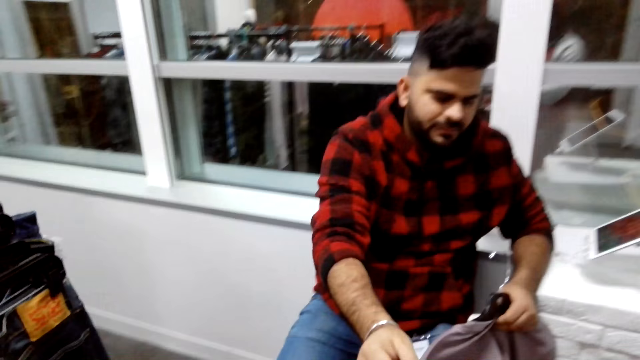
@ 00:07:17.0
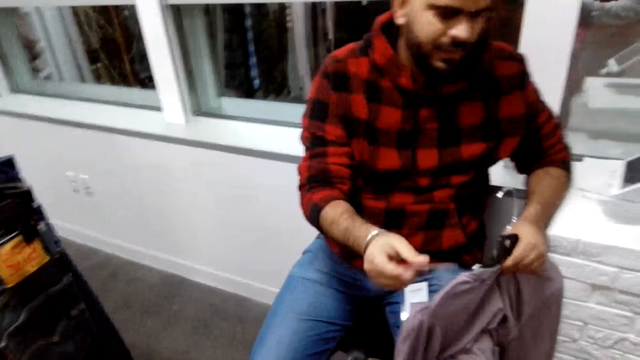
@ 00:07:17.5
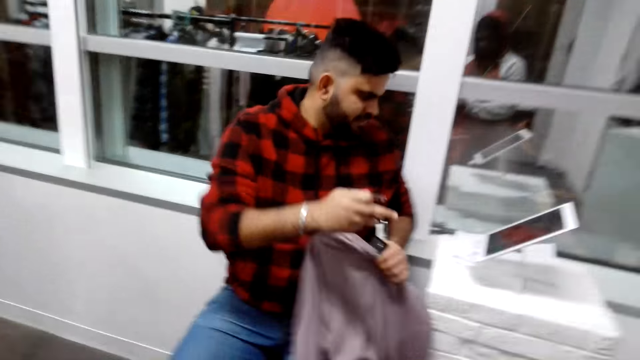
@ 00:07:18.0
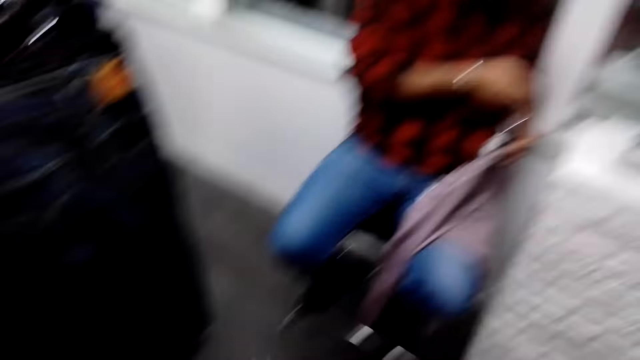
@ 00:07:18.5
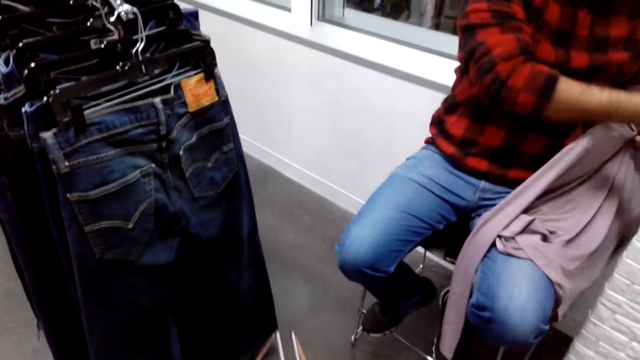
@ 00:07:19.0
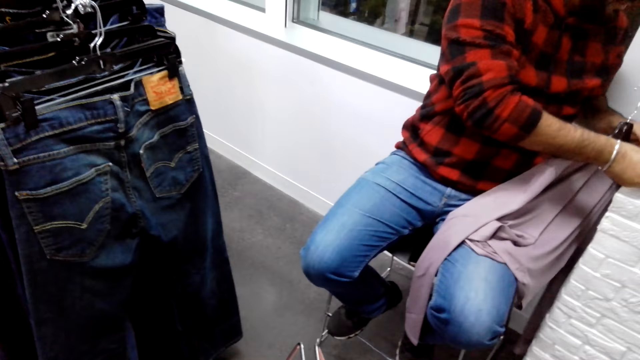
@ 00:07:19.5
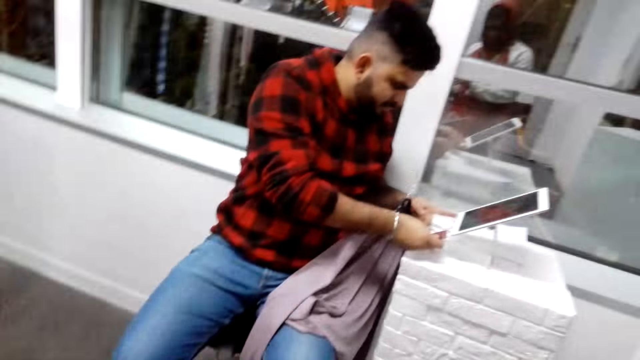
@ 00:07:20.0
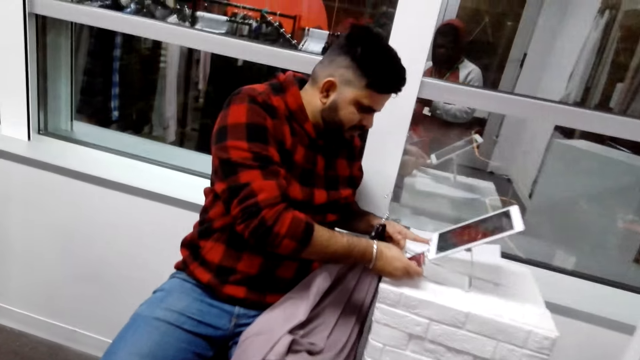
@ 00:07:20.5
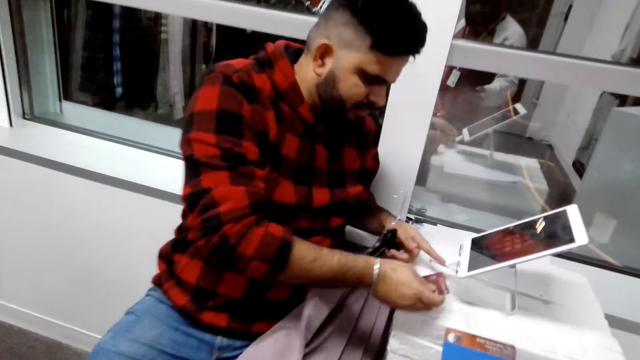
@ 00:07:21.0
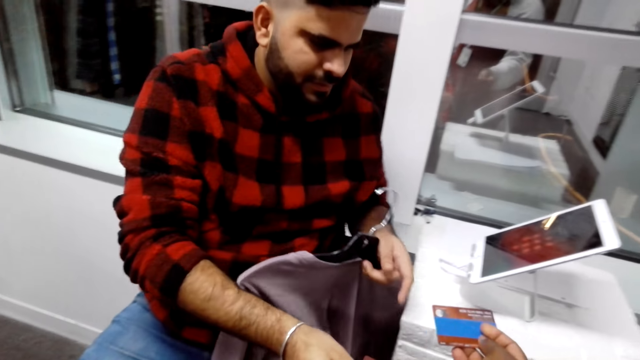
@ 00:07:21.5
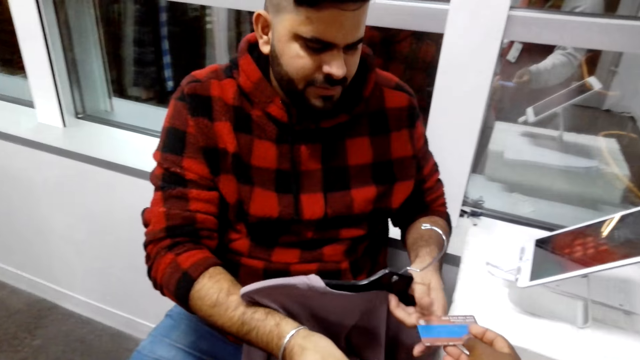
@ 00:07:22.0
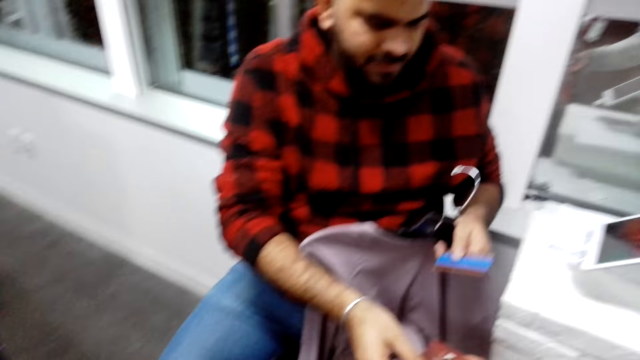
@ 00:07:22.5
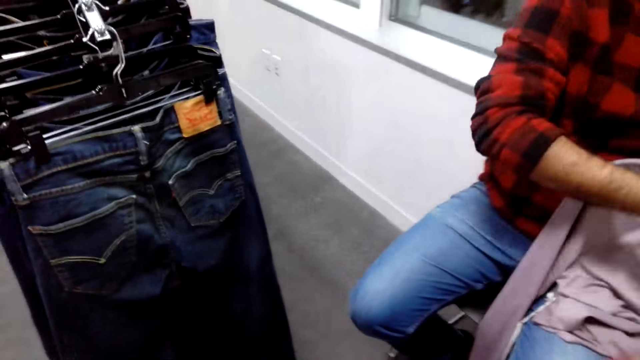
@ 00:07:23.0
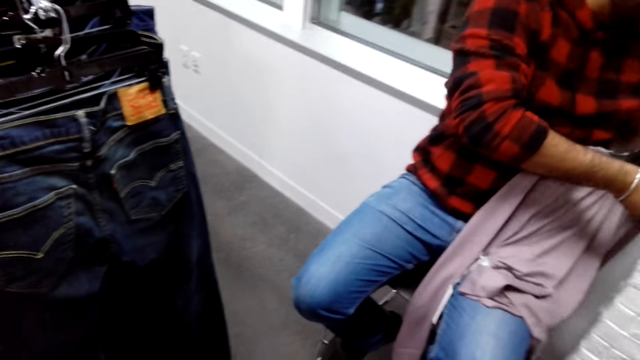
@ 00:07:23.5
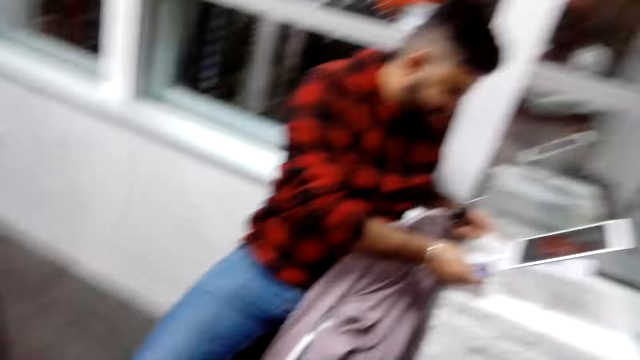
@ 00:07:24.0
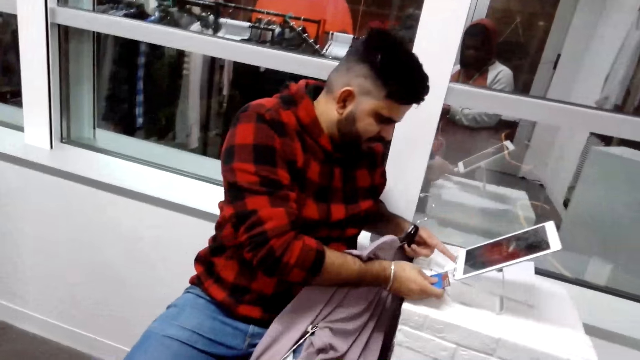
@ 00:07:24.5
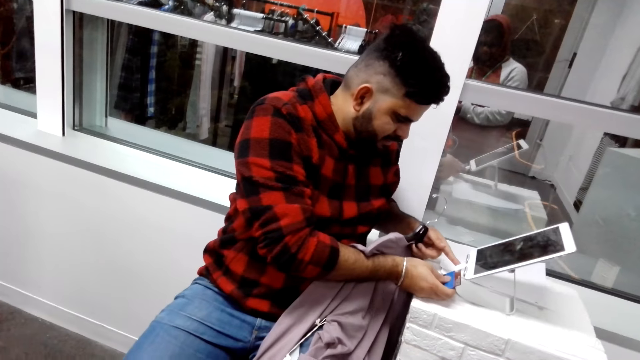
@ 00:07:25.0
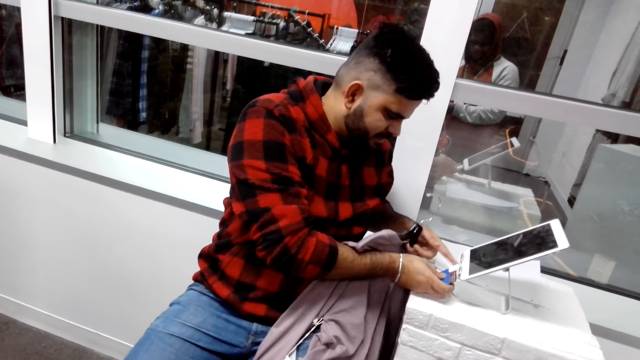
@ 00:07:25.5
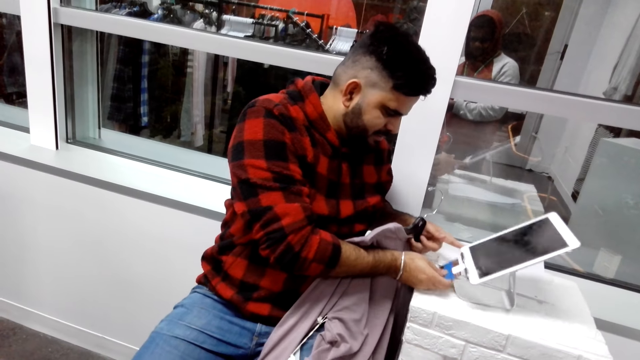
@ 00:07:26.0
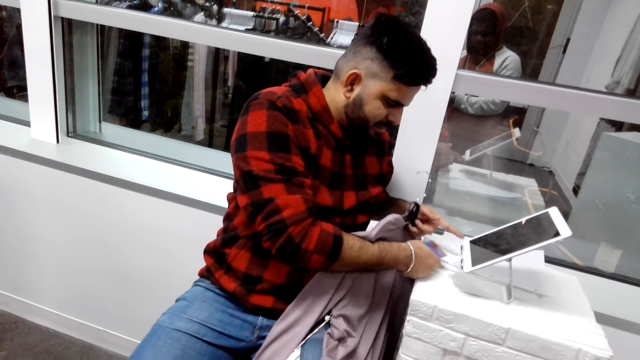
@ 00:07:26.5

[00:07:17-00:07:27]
The camera wearer gives the man a credit card. The man swipes the credit card on the cashier touch screen machine. The man looks at the card. The camera wearer exchanges credit cards with the man. The man swipes the credit card on the cashier touch screen machine.

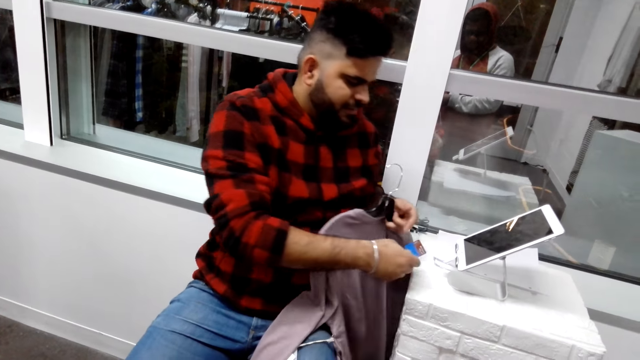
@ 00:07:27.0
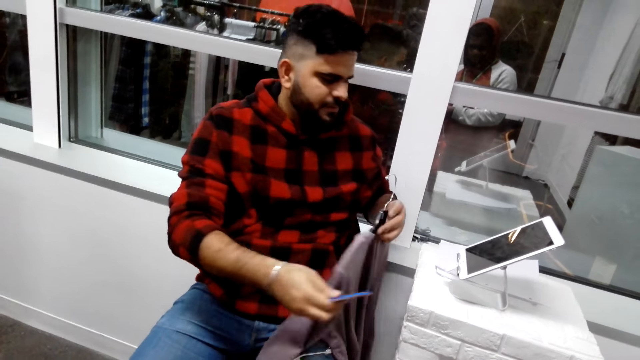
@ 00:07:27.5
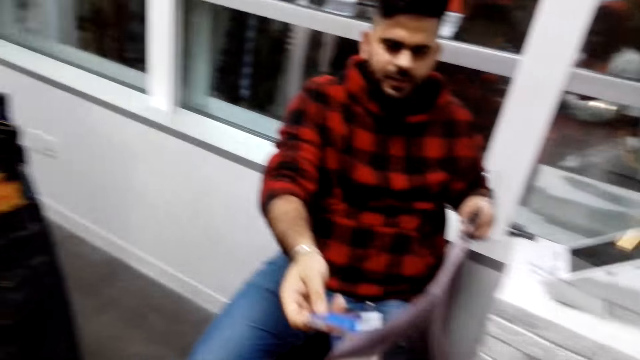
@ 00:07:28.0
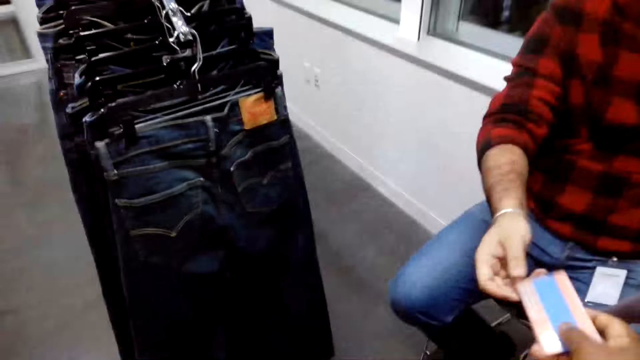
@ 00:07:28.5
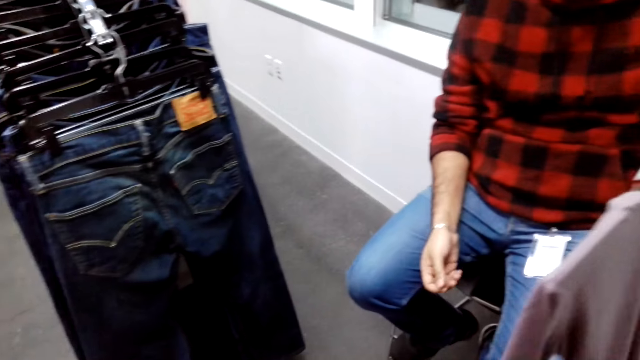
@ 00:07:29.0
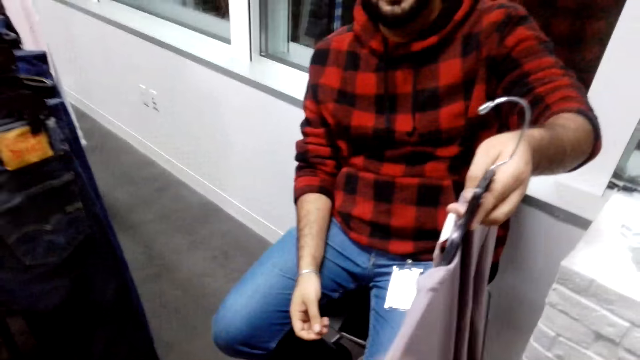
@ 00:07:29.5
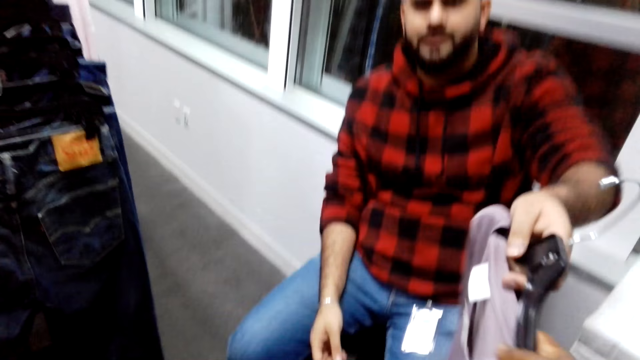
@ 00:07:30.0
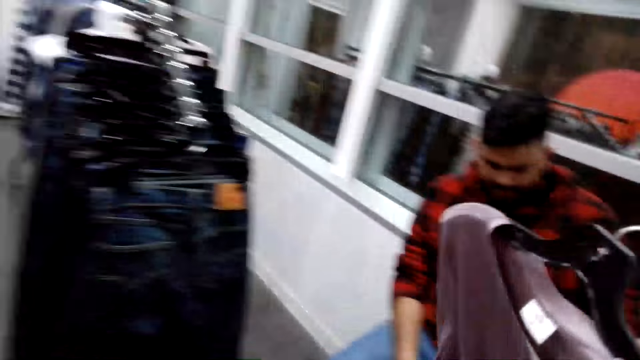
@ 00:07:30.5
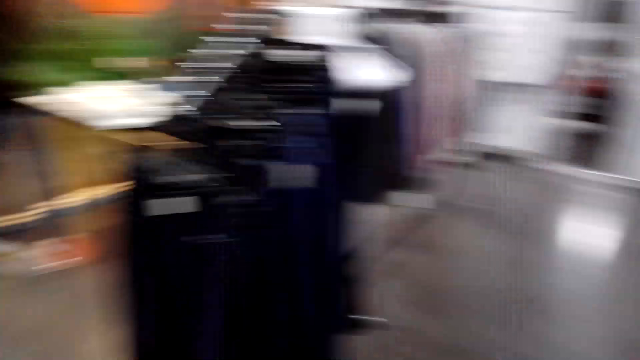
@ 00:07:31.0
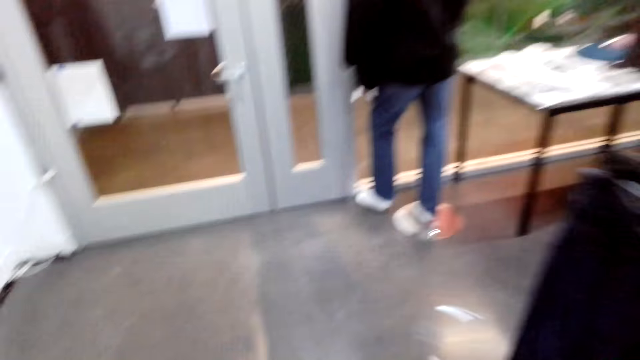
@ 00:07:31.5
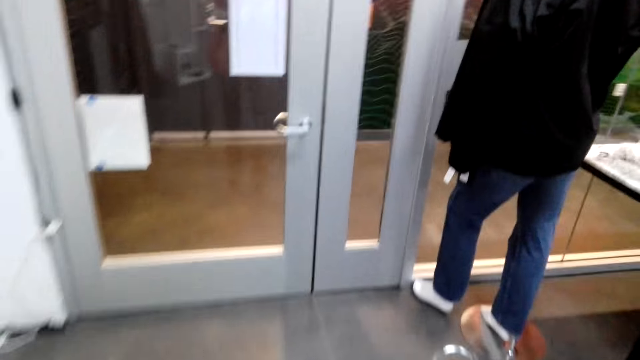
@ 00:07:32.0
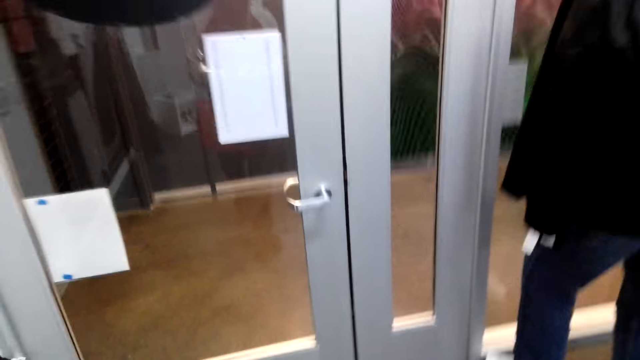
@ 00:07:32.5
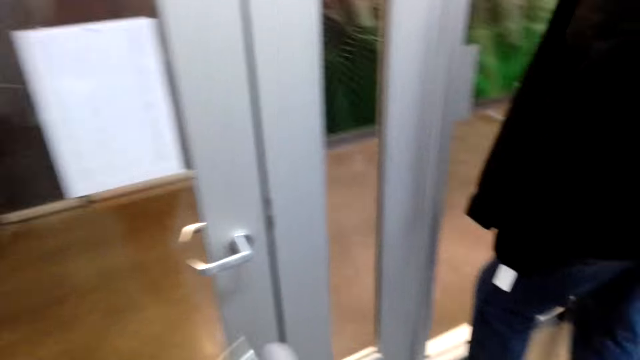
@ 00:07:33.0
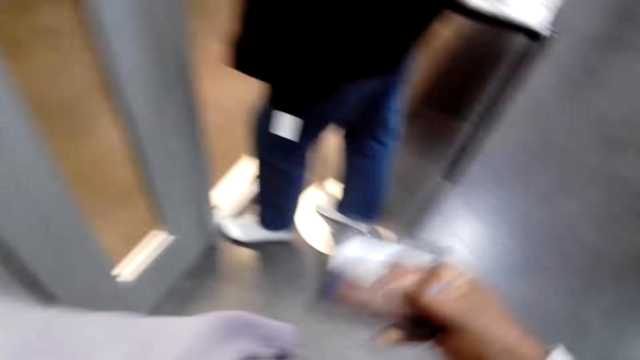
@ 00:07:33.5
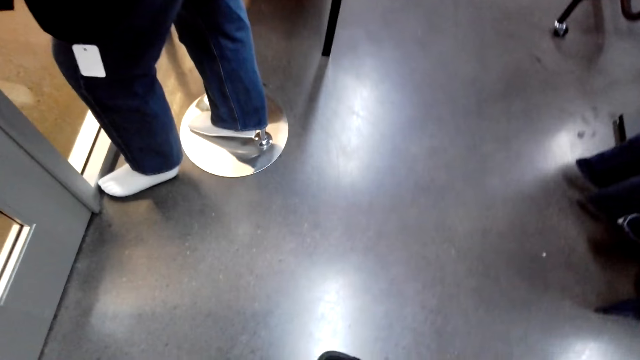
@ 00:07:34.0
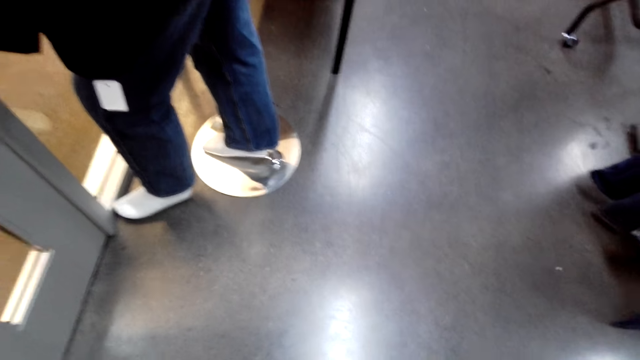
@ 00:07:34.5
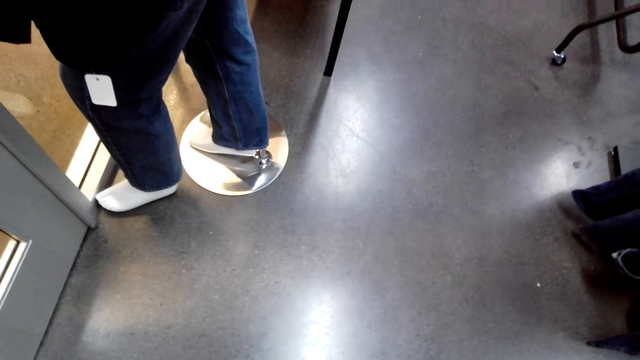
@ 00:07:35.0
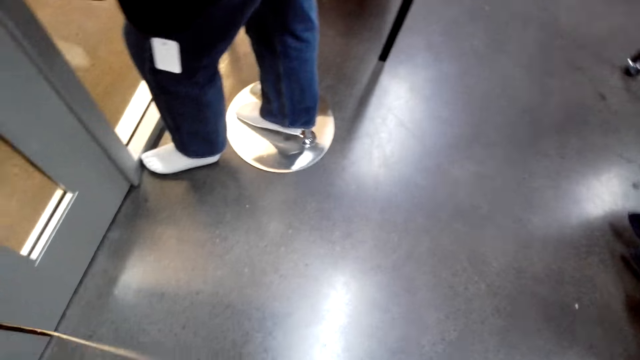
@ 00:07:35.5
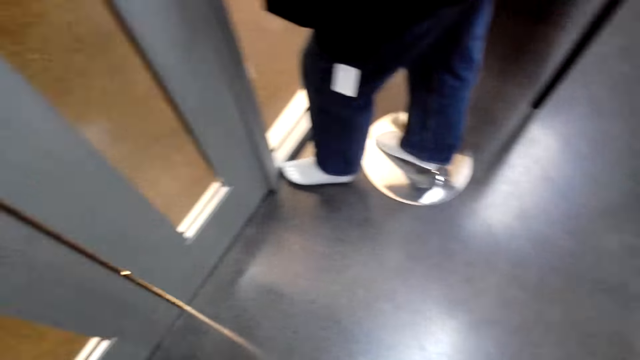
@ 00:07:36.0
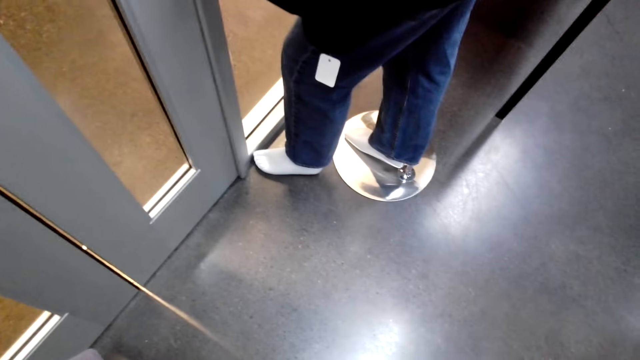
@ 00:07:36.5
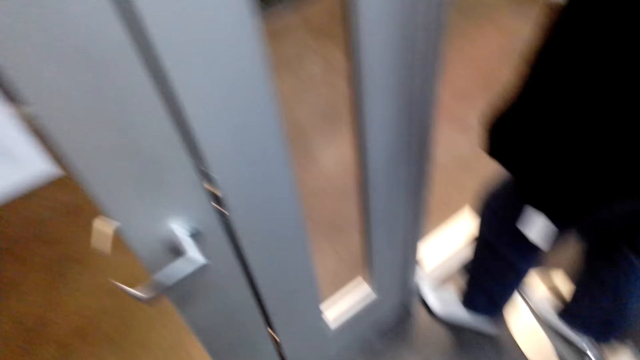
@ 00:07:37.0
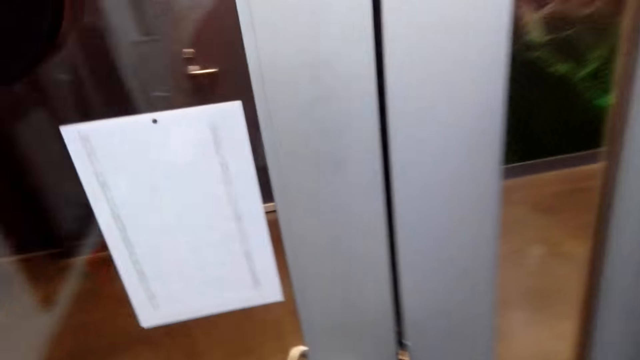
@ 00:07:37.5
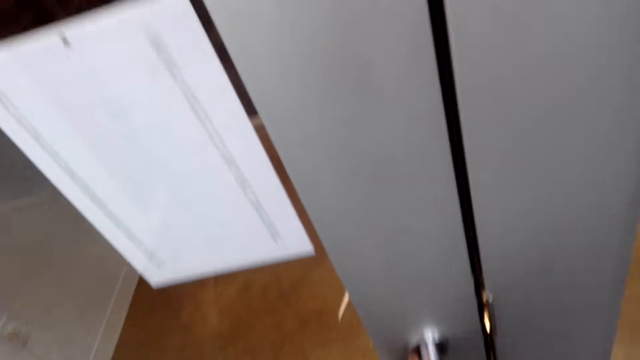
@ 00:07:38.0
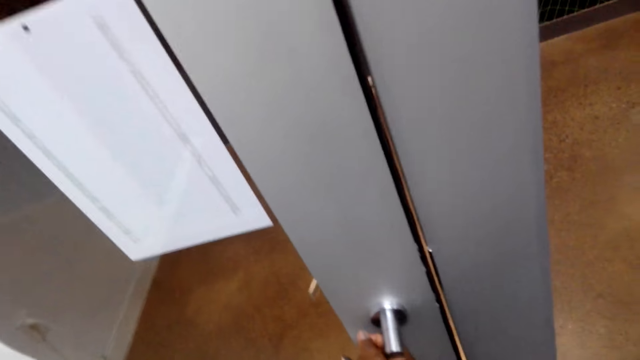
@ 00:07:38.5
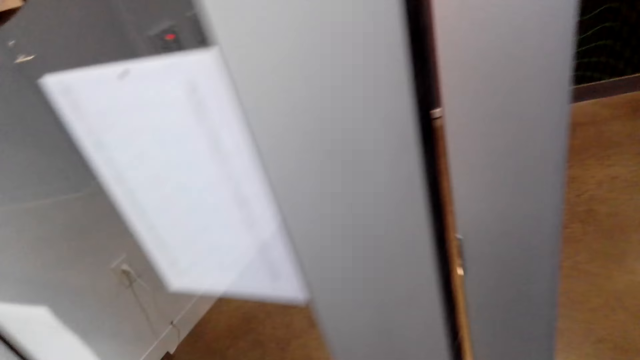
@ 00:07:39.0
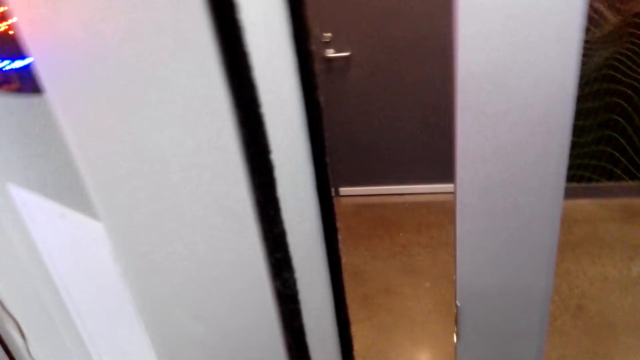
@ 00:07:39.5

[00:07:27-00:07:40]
The man gives the camera wearer the credit card. The man gives the camera wearer the sweater. The camera wearer walks towards the door. They look towards the floor. They open the door.
